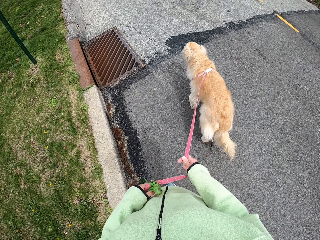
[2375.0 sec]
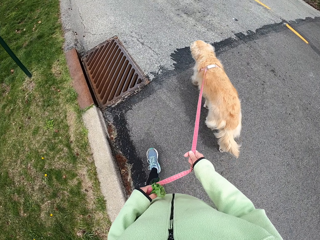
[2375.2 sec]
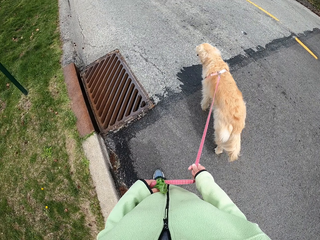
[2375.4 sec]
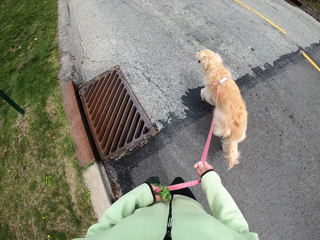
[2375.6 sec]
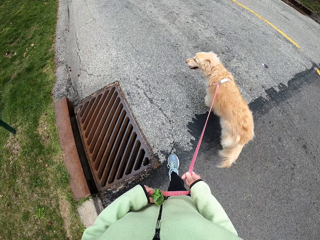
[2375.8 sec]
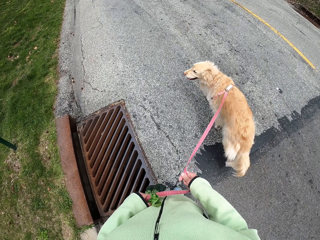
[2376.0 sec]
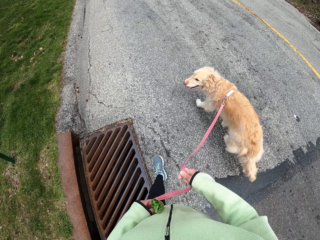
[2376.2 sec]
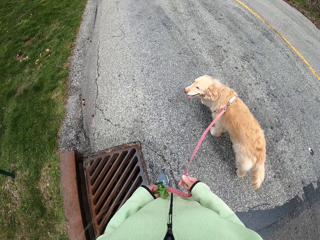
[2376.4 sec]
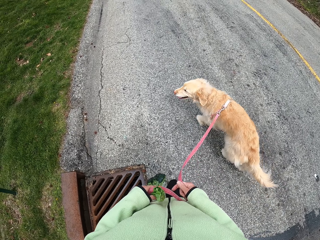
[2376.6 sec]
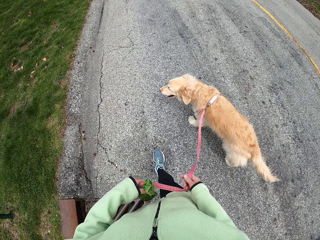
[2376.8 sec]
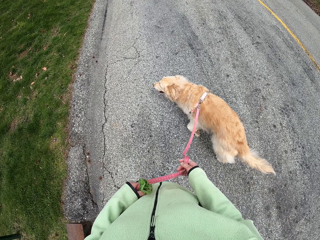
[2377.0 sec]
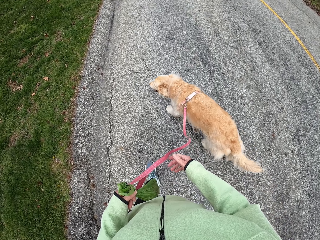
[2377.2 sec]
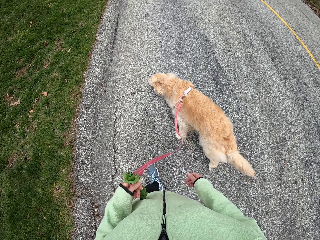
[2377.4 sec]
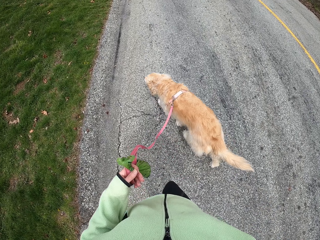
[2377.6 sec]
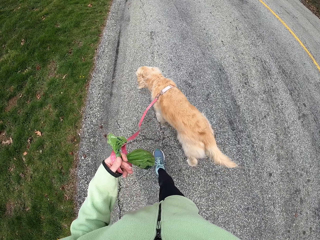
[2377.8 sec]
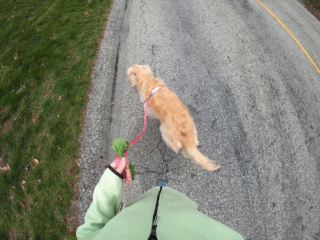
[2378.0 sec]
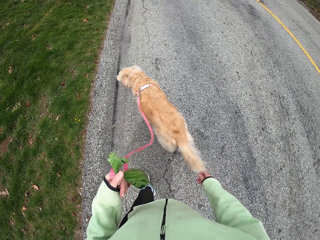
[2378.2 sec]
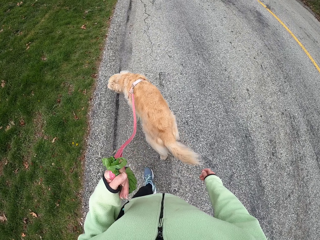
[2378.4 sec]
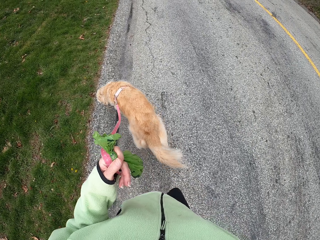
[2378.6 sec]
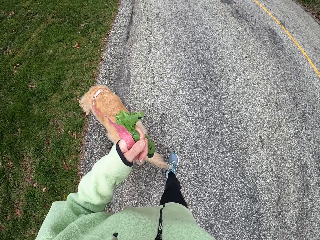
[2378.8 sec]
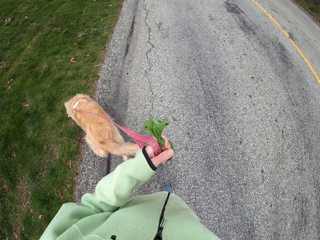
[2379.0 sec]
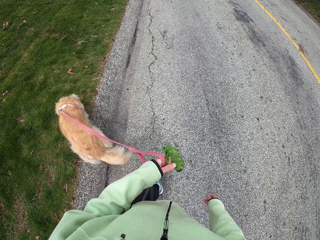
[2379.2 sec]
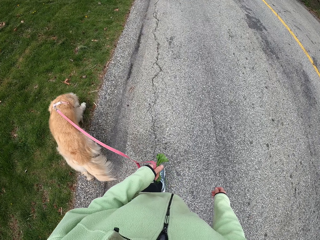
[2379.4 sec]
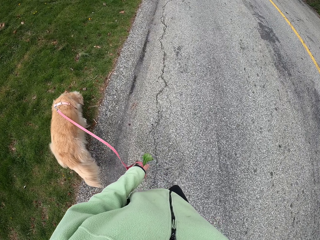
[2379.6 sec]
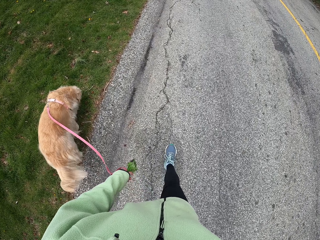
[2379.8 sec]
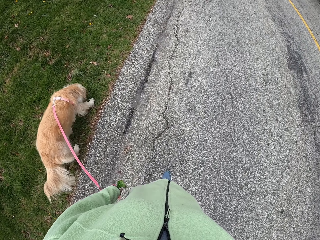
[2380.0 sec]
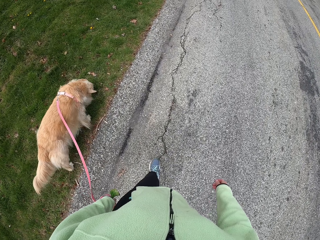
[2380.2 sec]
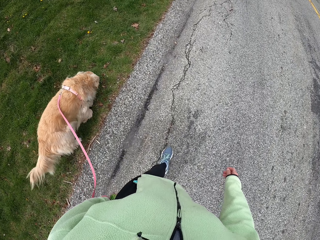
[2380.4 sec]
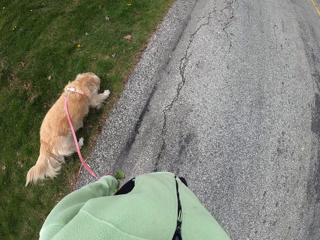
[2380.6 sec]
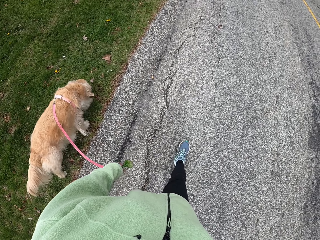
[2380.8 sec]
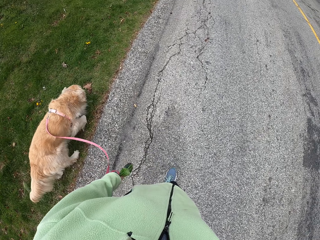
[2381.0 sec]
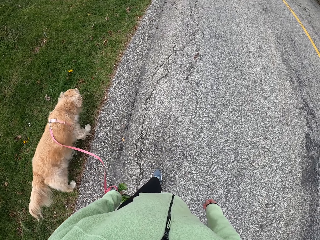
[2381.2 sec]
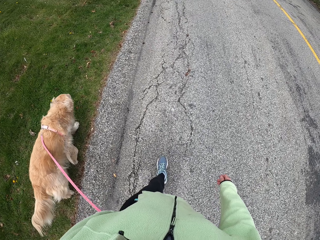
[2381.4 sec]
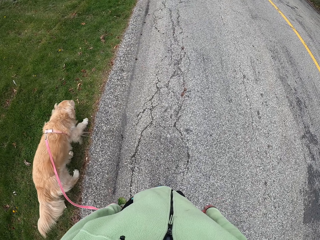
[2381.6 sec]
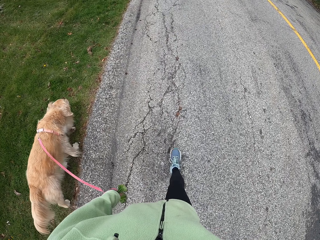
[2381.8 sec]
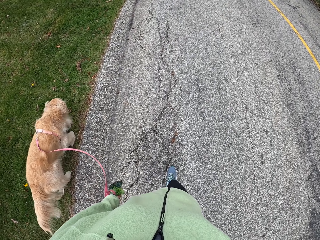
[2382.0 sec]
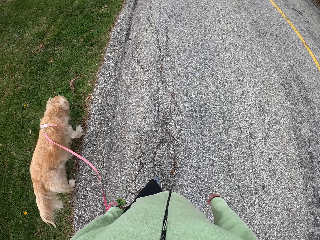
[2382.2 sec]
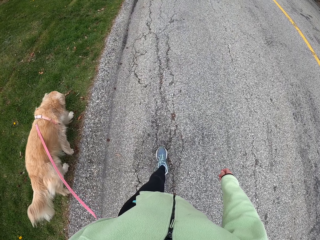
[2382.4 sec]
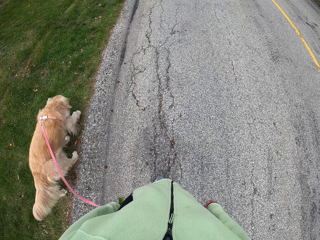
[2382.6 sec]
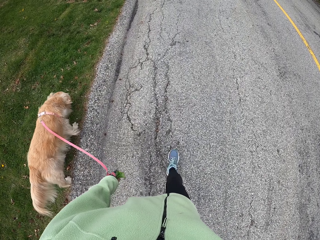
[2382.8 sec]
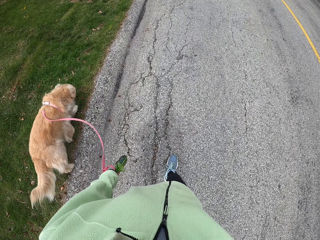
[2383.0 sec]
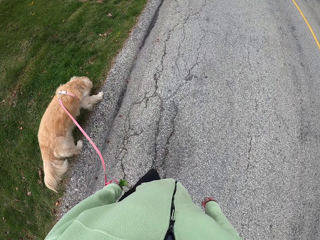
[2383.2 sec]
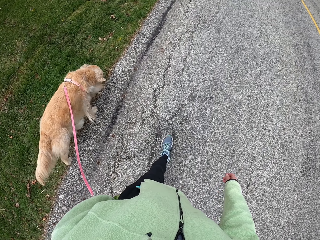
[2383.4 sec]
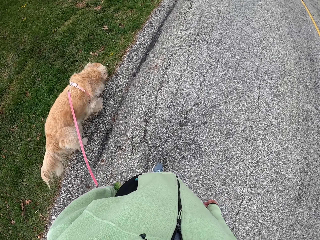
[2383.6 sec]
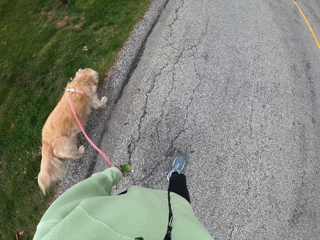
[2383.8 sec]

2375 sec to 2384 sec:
The camera wearer drops her right hand. She lifts the dog leash. She walks around.

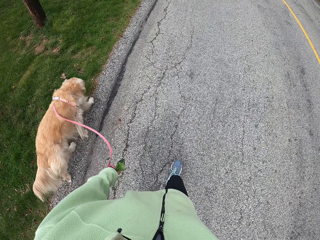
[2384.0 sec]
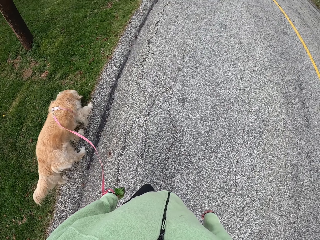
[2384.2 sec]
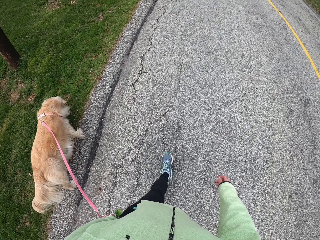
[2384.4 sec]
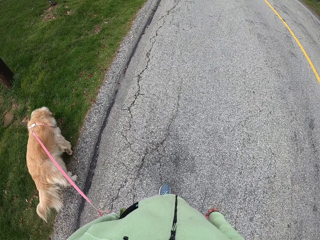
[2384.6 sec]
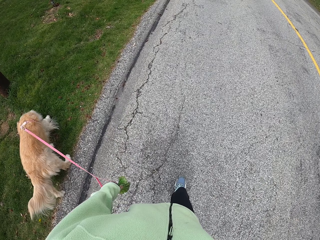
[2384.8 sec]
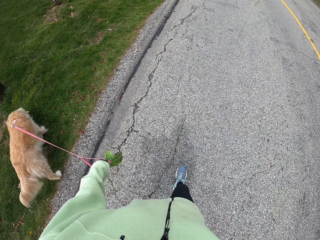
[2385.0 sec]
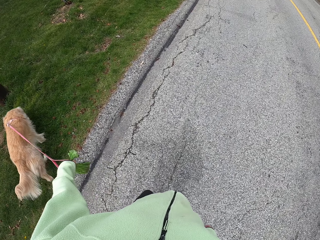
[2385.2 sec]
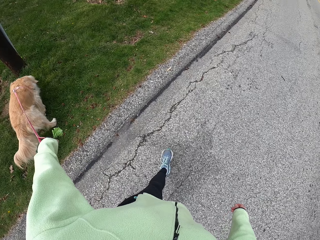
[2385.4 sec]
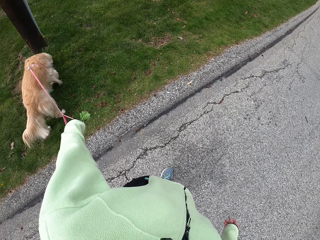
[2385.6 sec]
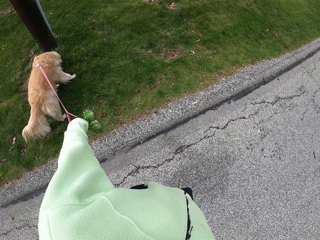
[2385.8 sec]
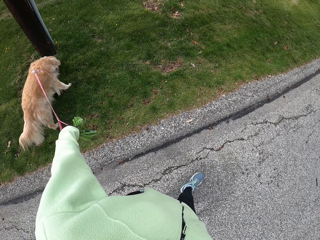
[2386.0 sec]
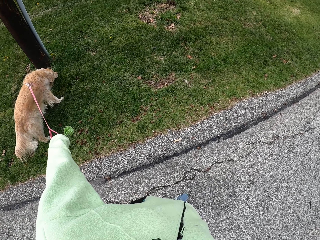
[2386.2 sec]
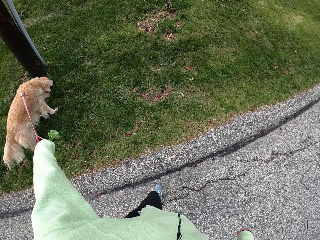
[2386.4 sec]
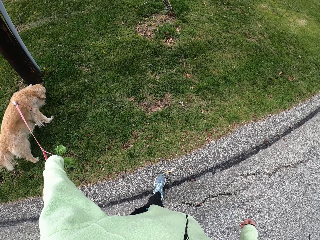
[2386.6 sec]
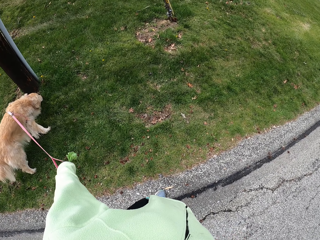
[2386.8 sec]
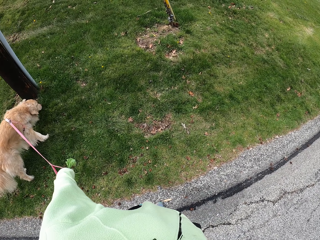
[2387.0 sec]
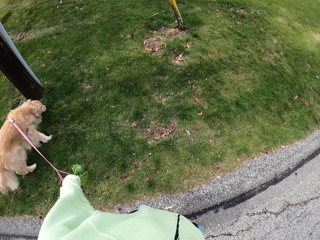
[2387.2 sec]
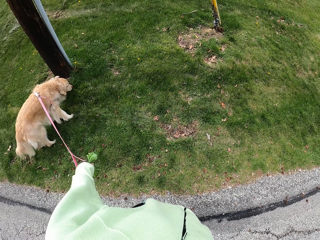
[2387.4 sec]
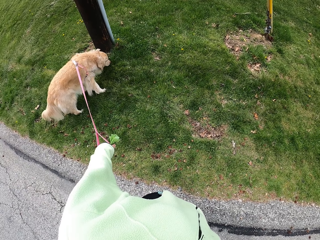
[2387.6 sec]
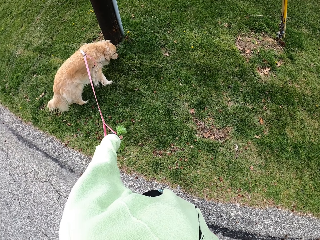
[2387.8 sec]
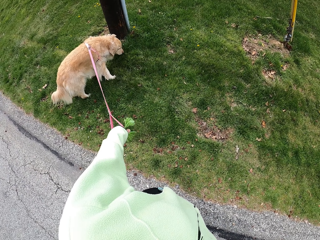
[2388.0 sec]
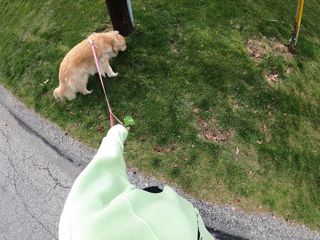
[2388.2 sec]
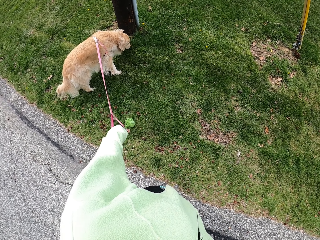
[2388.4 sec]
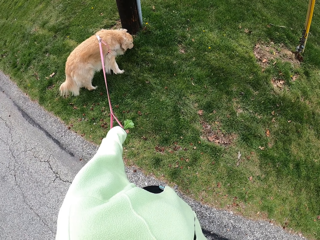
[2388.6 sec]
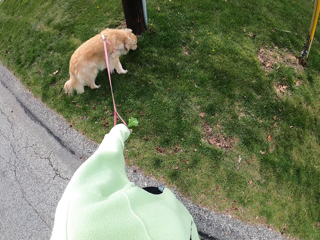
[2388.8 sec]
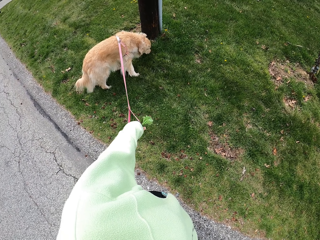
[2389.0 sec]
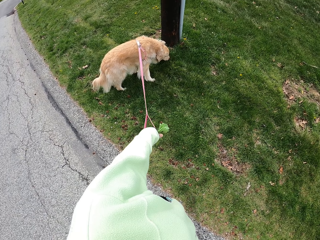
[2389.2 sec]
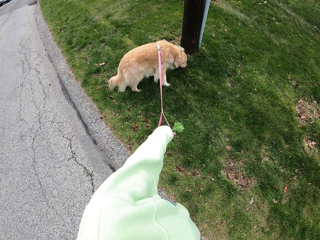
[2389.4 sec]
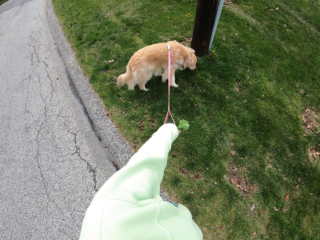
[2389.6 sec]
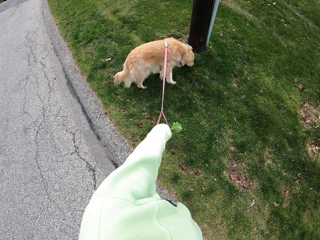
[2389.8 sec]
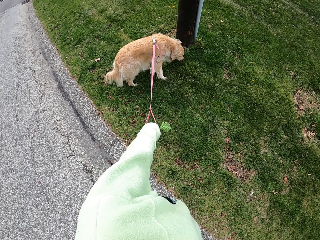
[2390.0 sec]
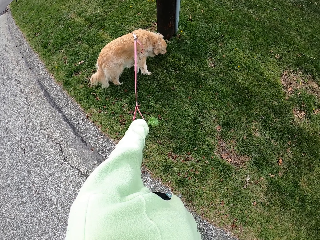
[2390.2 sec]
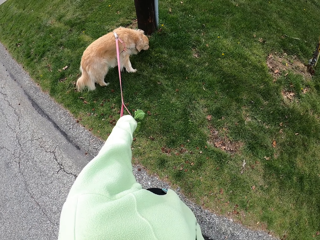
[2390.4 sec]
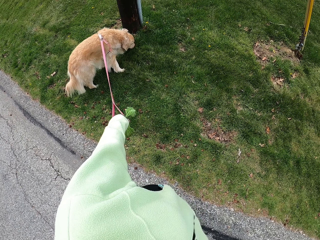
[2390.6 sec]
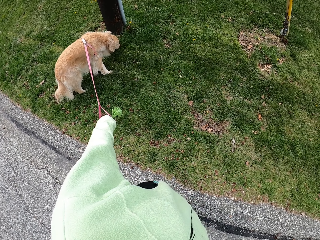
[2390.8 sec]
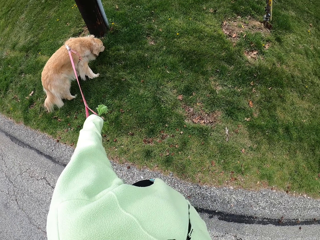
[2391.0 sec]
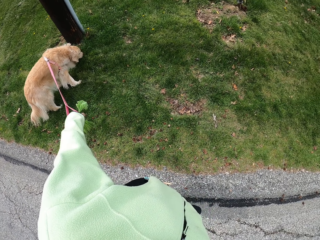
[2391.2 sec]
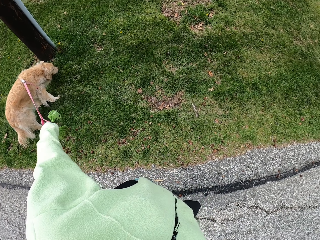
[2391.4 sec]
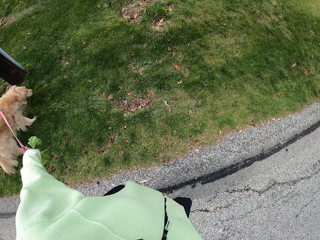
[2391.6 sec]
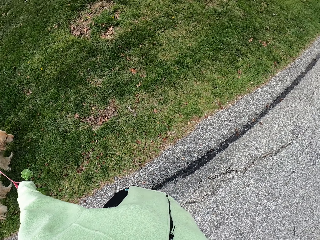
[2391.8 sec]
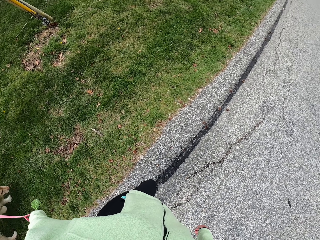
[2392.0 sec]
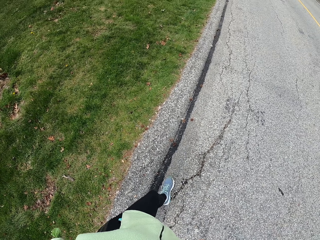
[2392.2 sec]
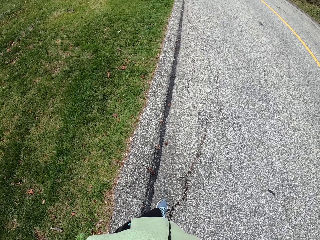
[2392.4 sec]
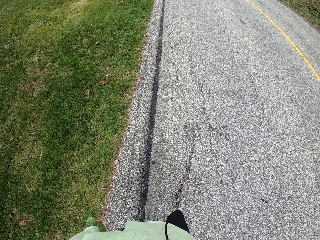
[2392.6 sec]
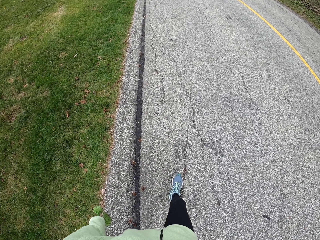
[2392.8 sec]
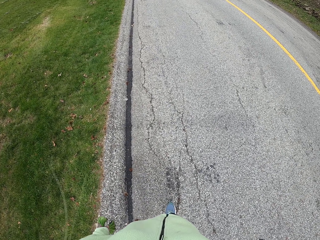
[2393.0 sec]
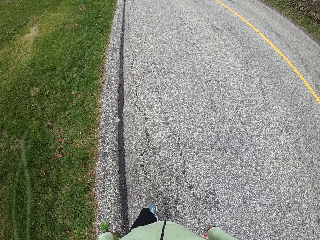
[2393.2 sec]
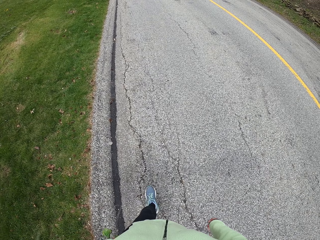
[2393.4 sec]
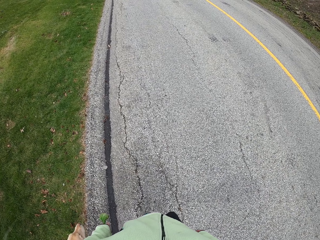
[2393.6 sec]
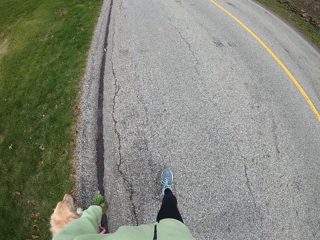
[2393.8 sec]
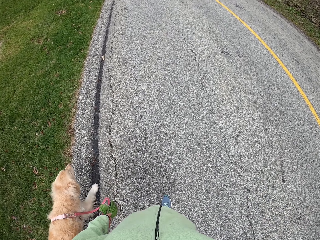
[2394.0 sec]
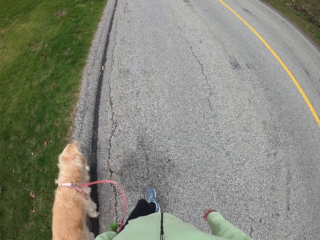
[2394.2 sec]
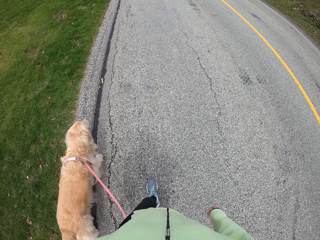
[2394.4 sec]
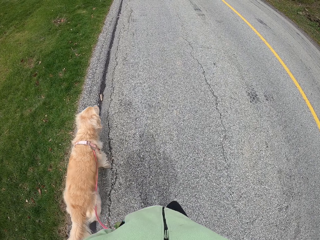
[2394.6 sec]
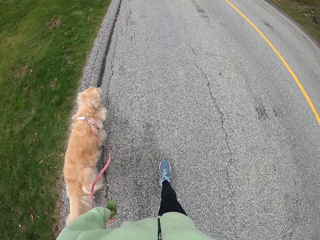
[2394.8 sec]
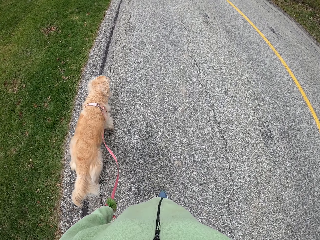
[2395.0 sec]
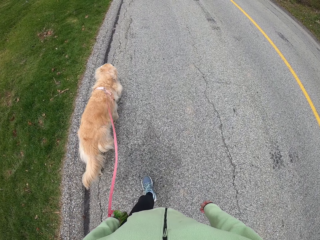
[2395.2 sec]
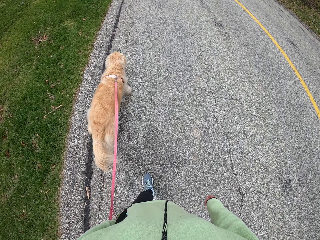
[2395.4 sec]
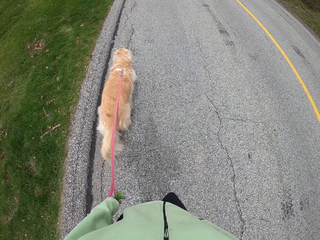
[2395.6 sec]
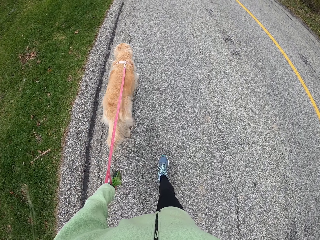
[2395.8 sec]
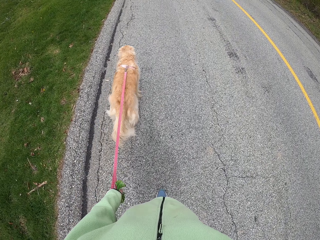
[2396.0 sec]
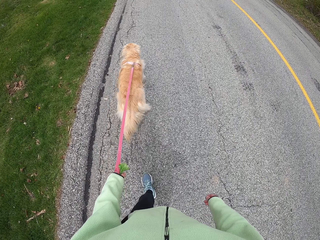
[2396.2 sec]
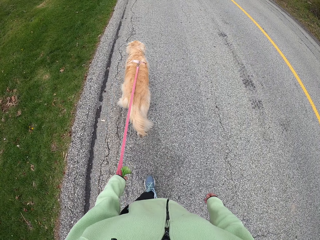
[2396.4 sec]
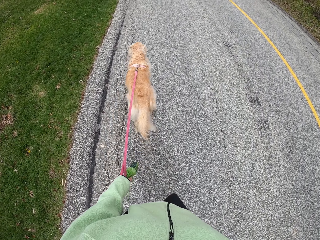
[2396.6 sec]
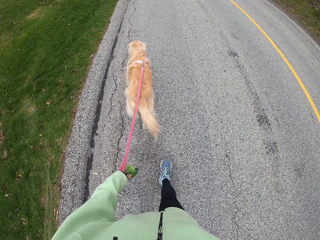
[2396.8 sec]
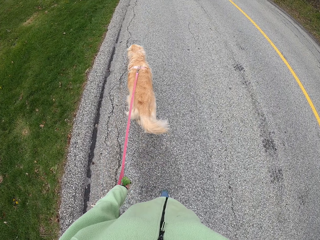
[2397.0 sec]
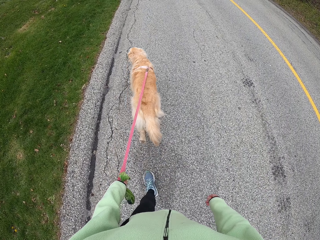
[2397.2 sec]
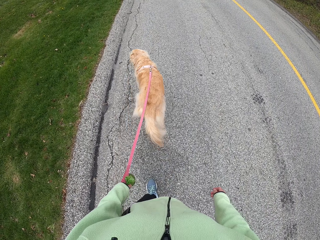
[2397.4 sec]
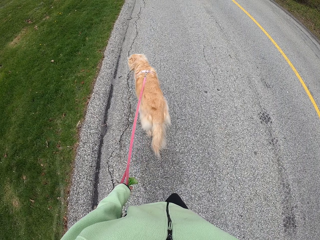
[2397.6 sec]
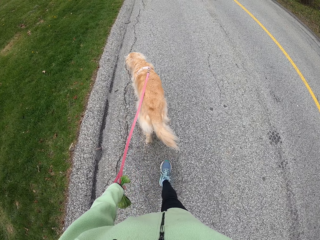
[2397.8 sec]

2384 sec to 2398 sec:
The camera wearer stops. They look around. They walk along the road with their pet.
